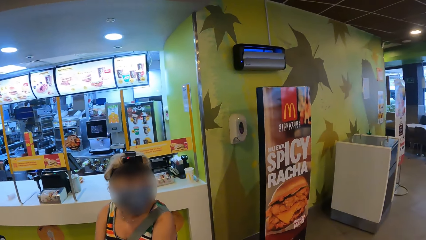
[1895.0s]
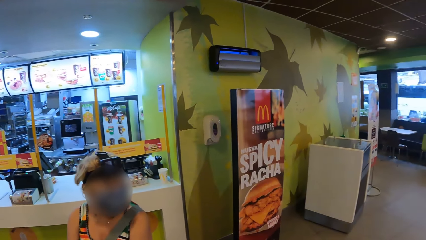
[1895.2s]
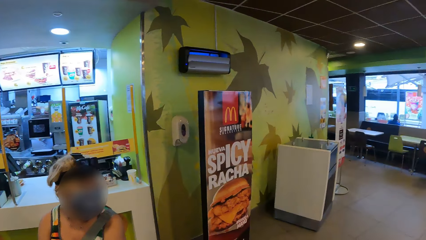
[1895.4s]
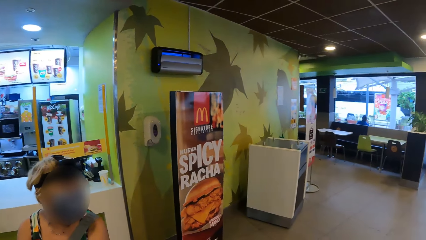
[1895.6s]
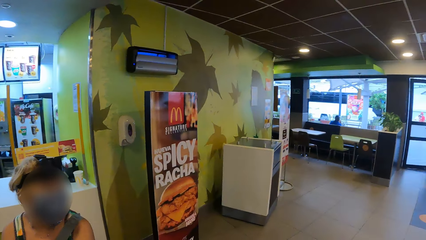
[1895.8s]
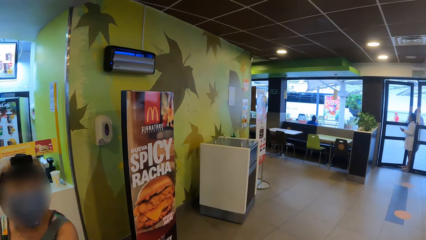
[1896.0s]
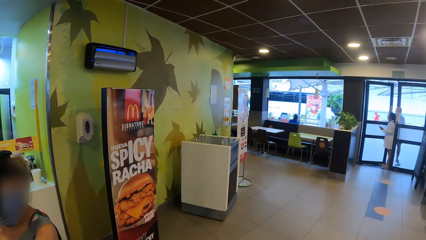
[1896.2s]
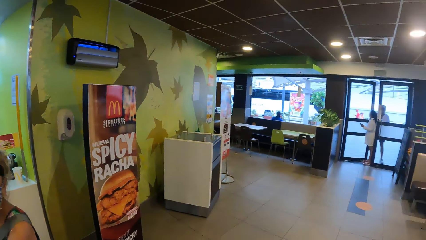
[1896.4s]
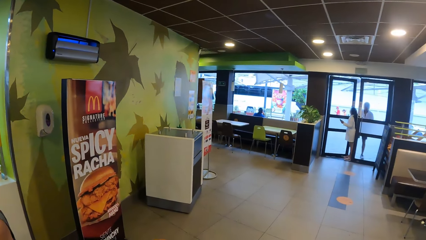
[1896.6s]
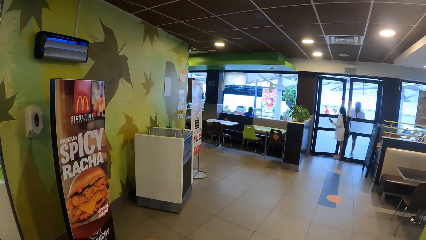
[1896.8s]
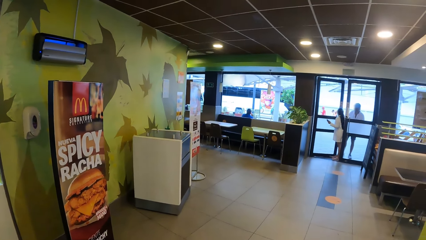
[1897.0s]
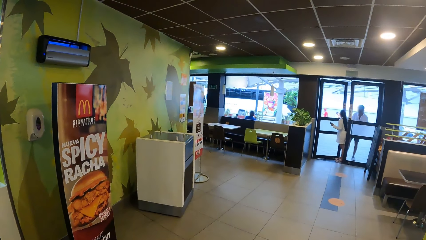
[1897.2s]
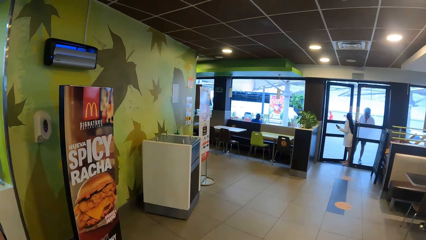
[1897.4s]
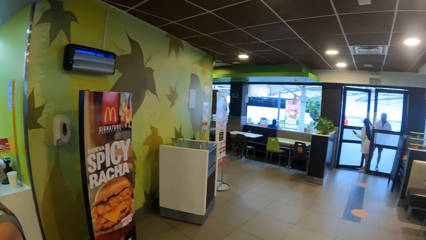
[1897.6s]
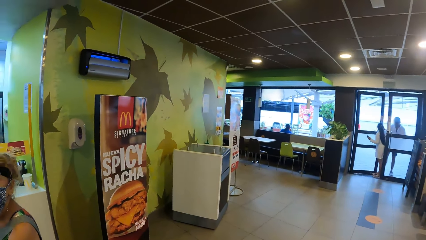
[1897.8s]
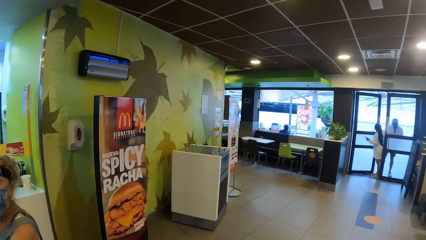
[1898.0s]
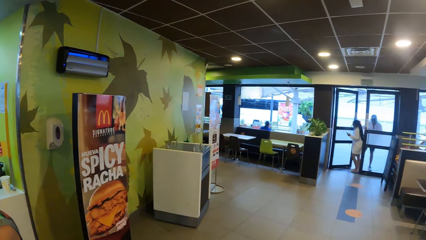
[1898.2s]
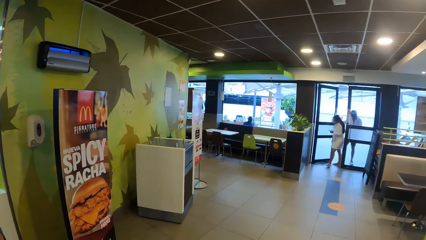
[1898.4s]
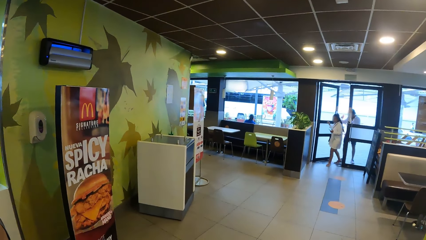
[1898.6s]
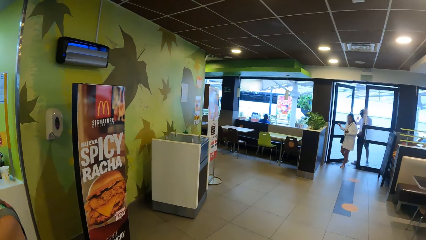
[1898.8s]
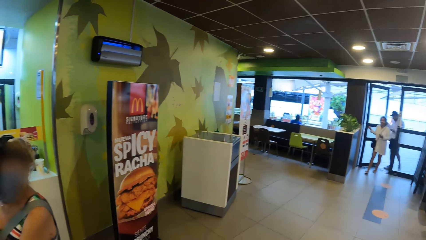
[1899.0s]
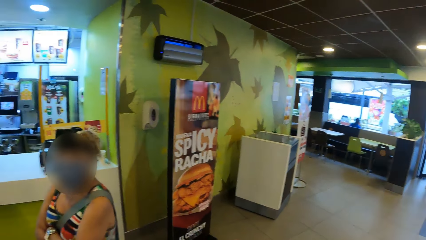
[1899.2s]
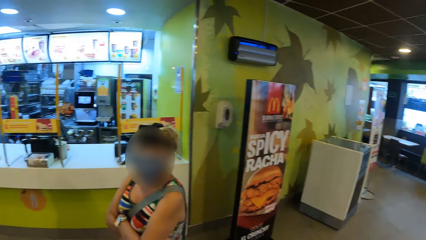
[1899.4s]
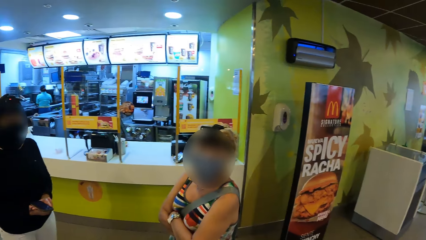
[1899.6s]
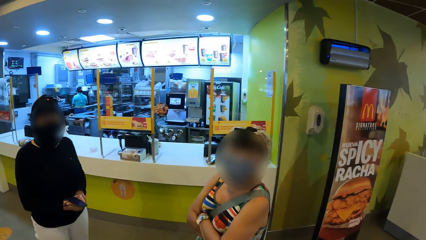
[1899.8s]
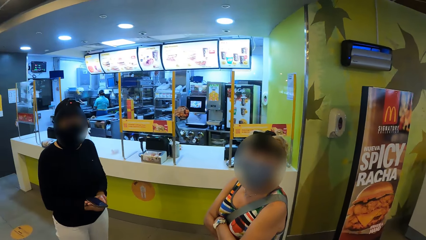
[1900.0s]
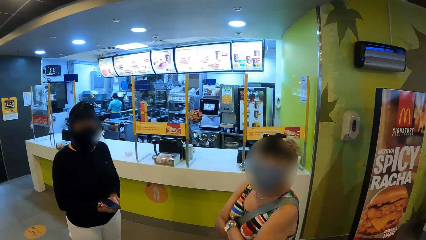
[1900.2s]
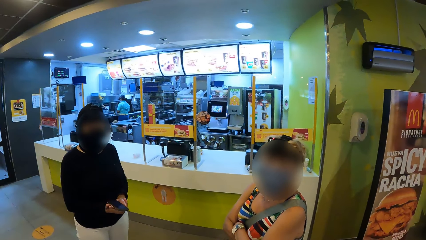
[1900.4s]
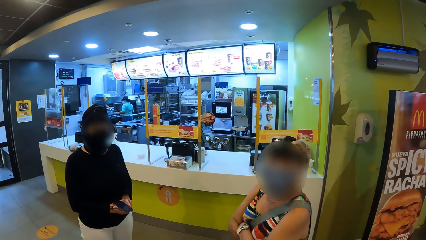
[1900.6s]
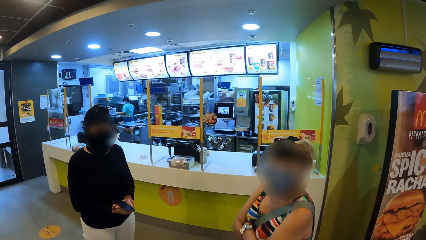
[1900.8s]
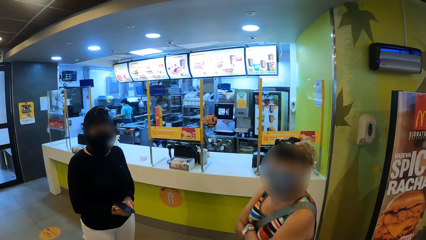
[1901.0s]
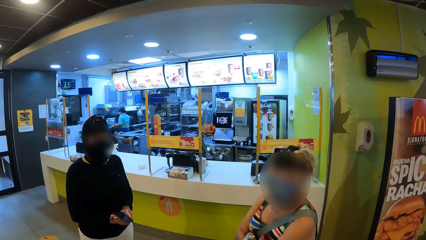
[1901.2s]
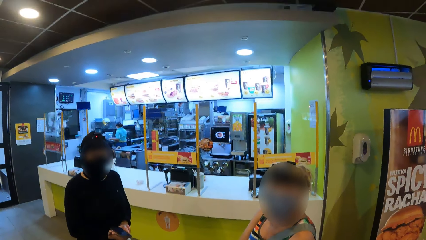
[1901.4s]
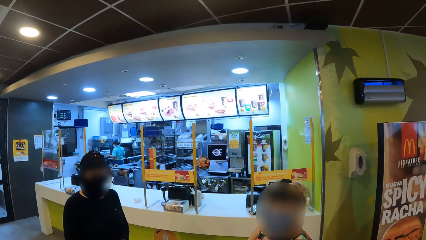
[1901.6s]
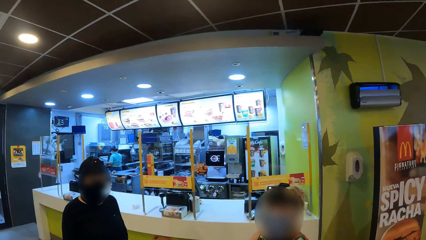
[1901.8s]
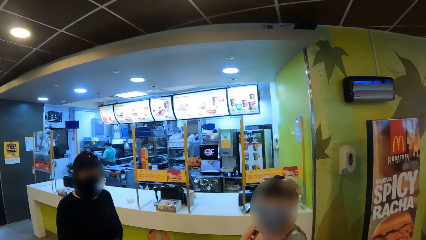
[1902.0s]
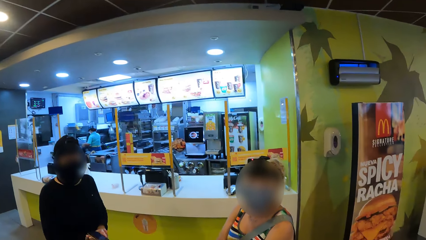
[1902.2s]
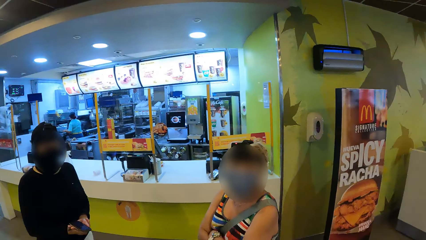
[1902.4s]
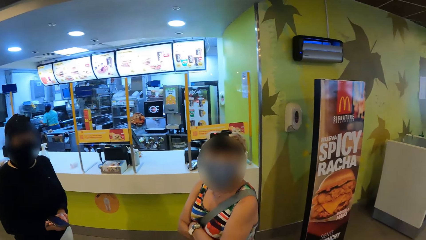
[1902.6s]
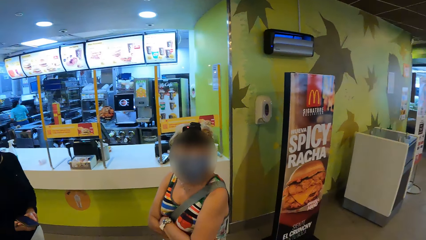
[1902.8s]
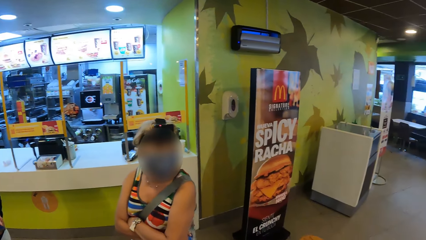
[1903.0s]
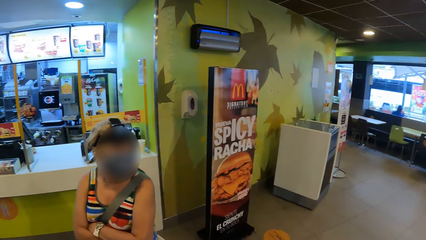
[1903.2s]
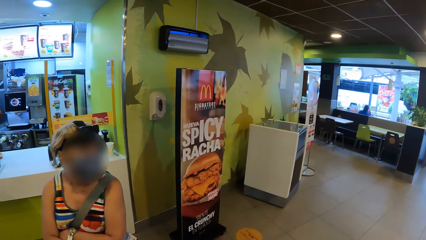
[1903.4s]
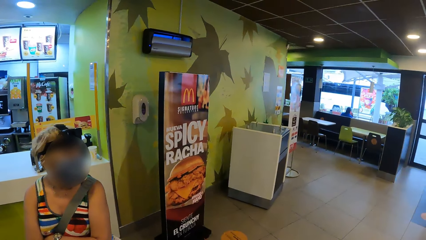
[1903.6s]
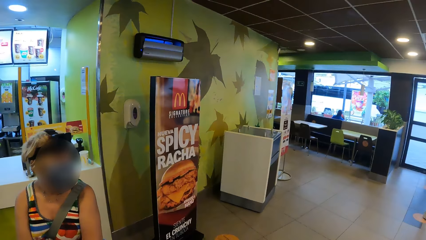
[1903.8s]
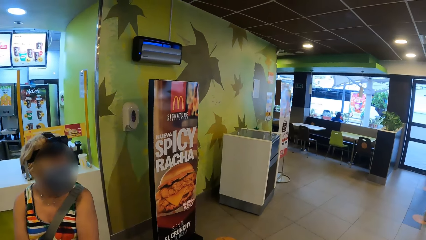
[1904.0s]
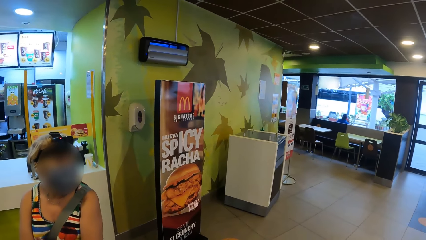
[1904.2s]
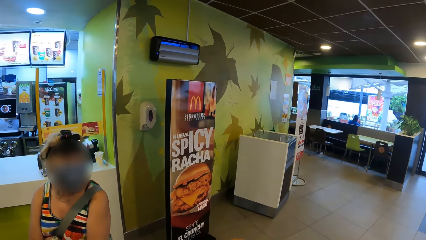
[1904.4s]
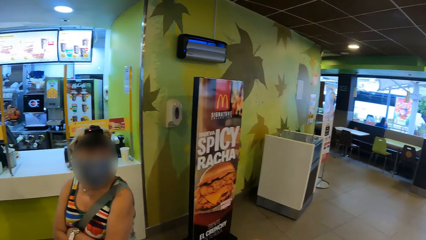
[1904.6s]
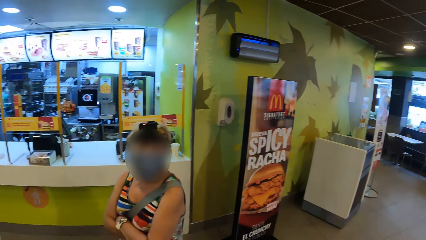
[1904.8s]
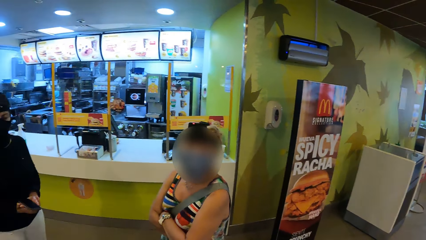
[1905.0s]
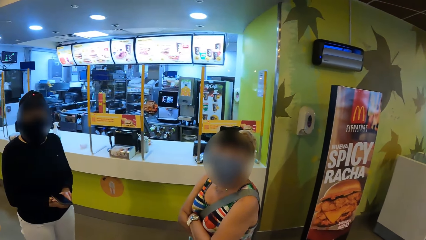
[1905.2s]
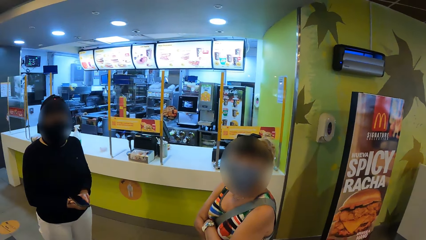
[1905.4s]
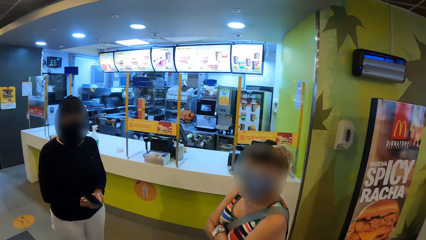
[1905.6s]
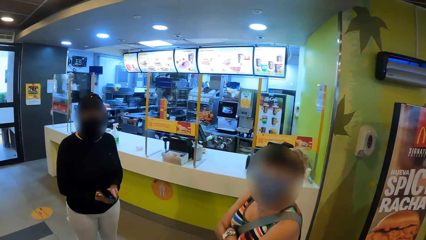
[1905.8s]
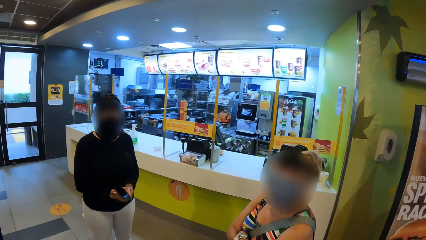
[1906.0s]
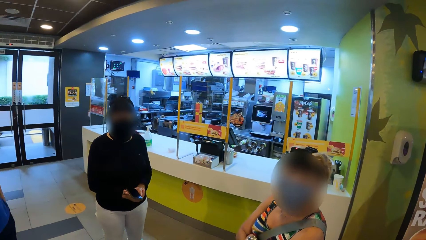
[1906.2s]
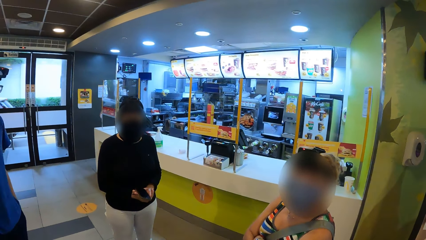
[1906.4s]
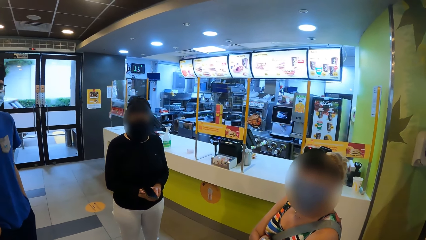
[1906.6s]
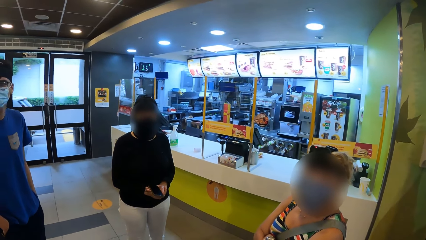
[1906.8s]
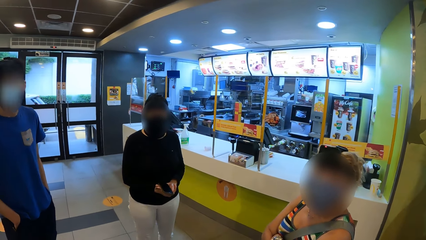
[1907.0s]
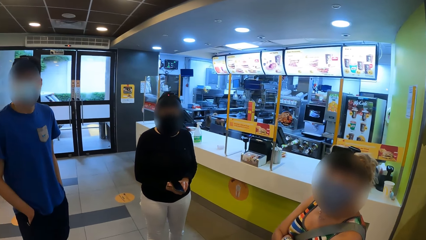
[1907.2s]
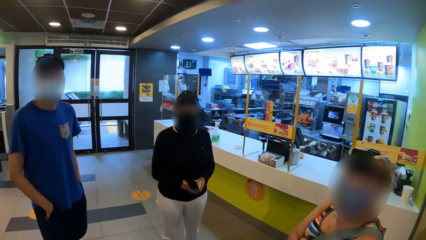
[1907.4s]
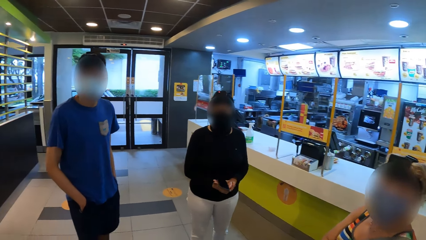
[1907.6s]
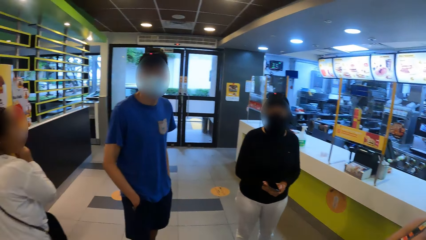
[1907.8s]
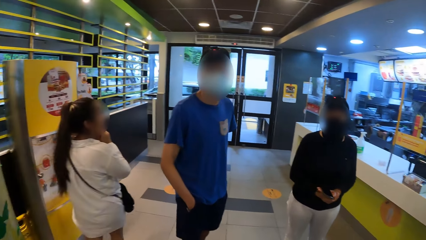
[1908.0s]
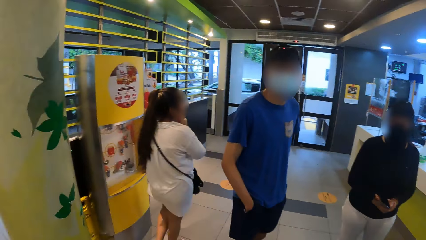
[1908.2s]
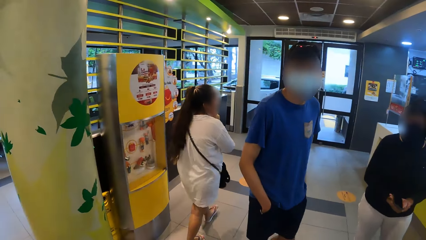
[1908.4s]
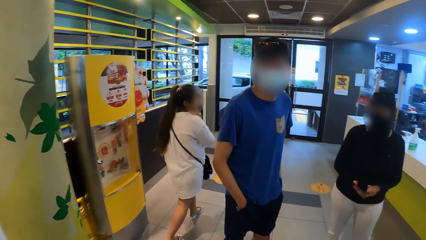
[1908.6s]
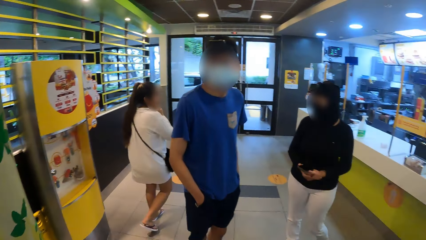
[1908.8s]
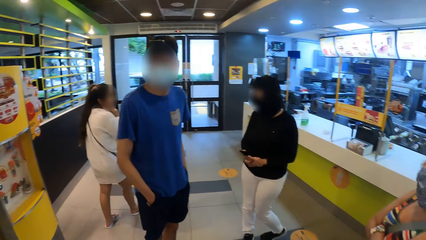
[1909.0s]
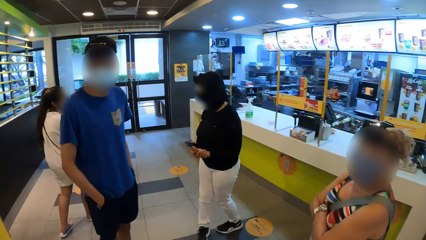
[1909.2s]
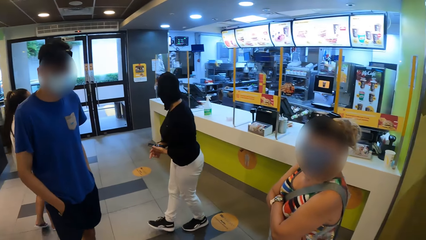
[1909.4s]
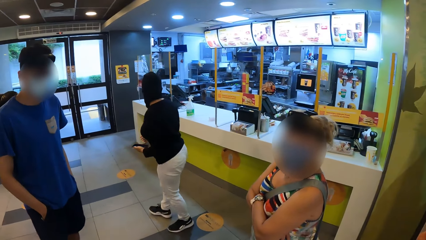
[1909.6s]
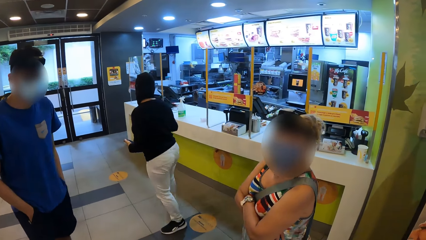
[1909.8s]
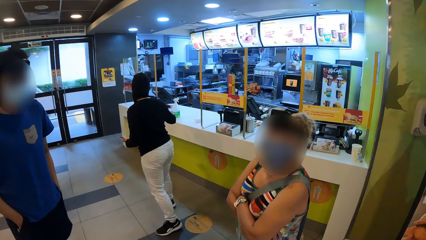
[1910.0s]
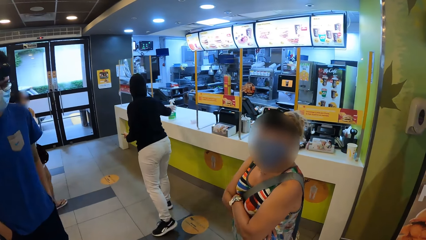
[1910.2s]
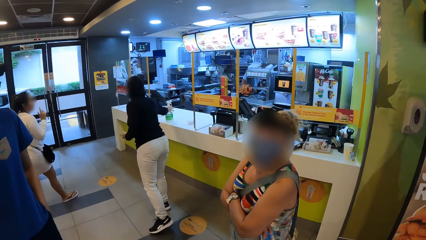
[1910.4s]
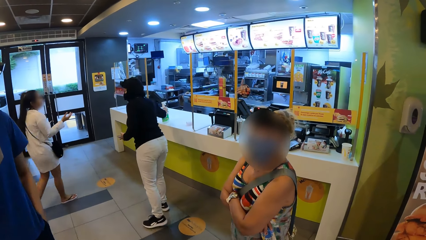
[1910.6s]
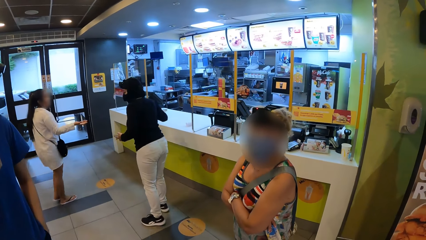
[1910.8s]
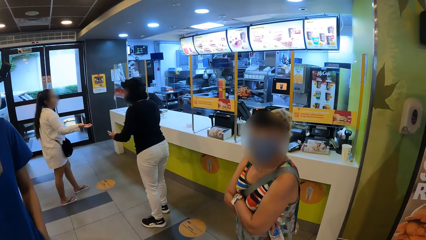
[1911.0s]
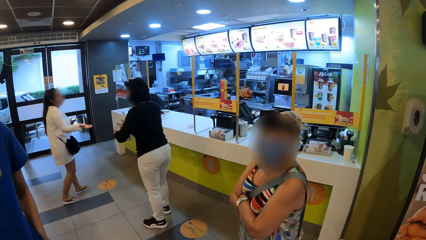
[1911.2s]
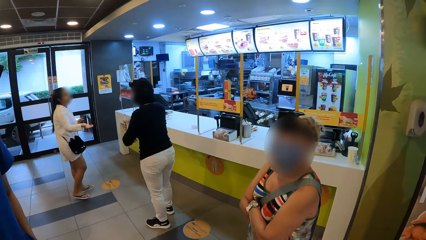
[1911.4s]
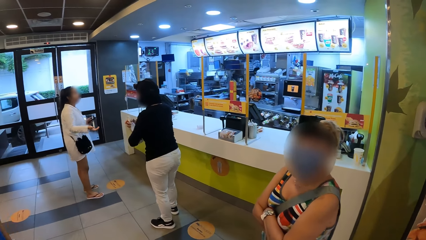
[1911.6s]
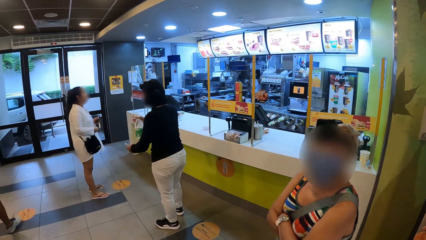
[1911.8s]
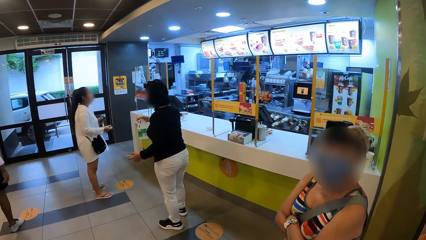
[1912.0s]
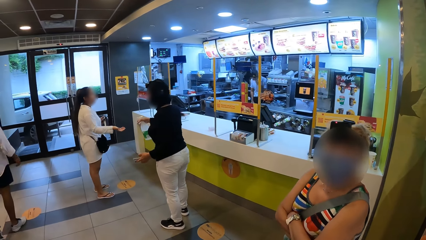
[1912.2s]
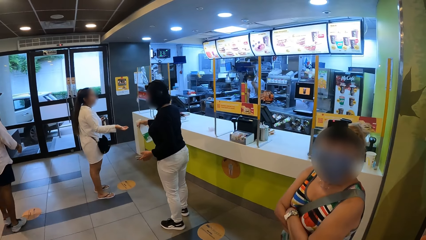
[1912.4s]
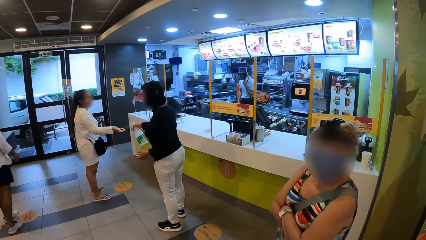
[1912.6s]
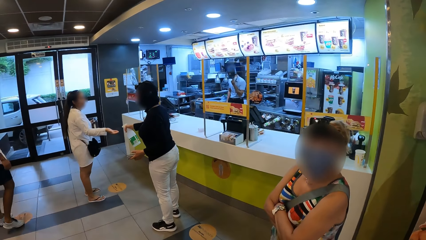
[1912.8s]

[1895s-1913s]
The camera wearer looks around. They converse with three persons. One of the persons picks up a spray bottle.
